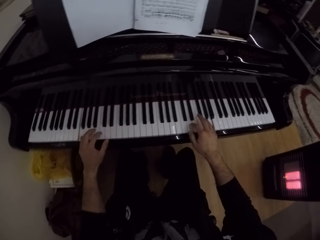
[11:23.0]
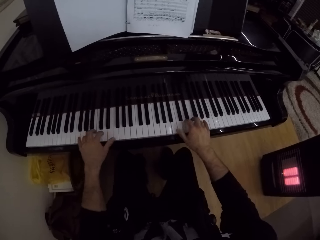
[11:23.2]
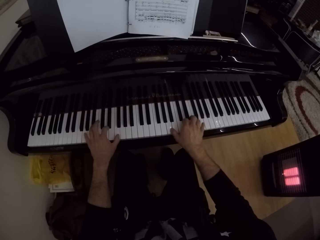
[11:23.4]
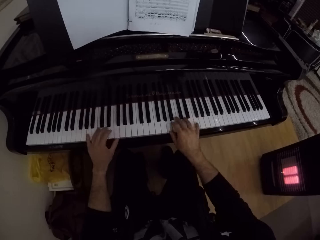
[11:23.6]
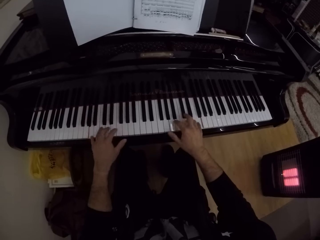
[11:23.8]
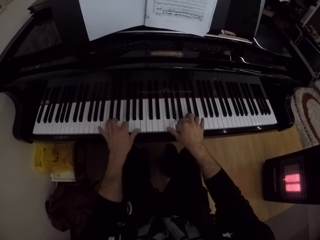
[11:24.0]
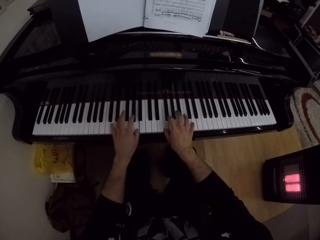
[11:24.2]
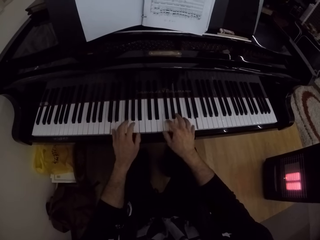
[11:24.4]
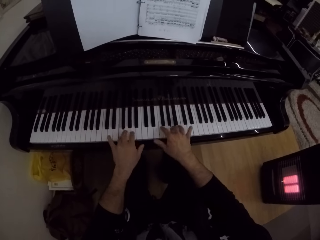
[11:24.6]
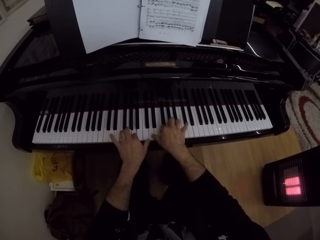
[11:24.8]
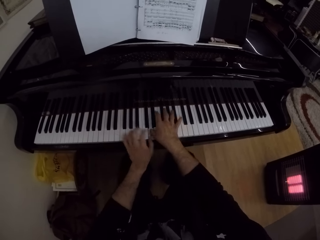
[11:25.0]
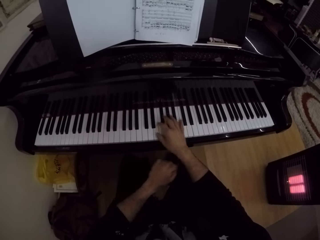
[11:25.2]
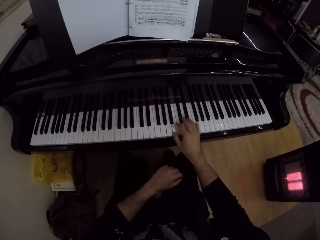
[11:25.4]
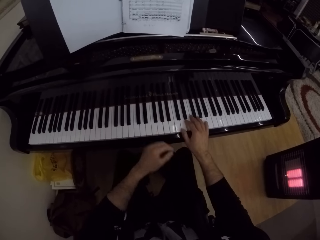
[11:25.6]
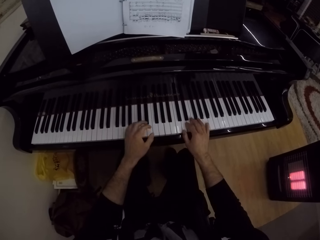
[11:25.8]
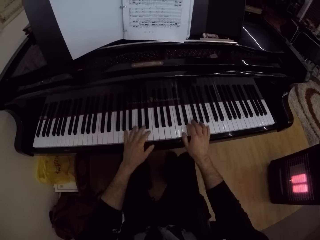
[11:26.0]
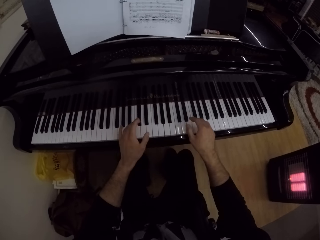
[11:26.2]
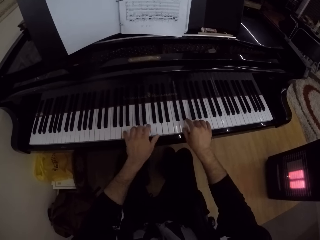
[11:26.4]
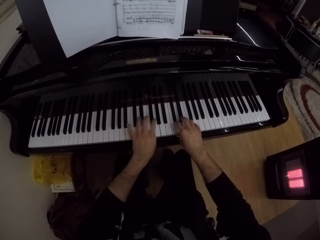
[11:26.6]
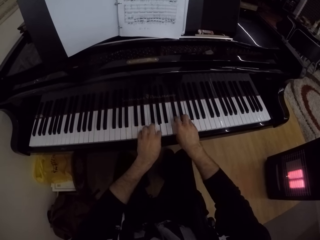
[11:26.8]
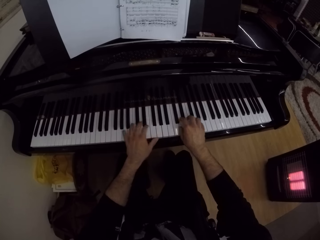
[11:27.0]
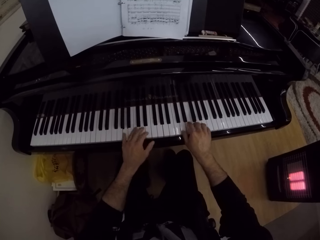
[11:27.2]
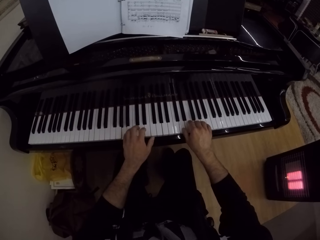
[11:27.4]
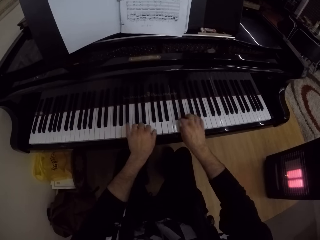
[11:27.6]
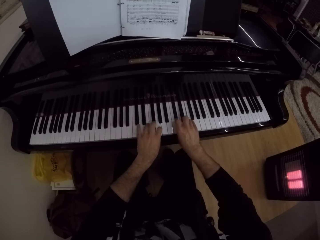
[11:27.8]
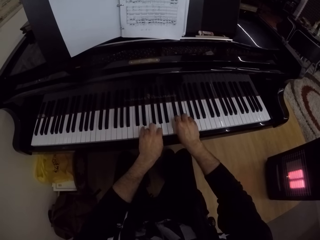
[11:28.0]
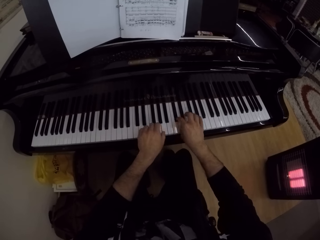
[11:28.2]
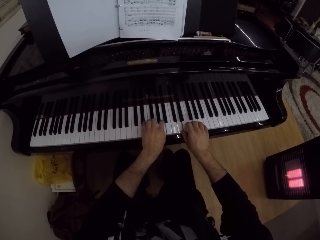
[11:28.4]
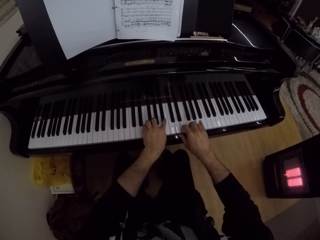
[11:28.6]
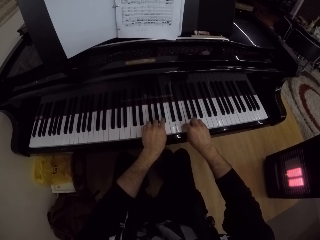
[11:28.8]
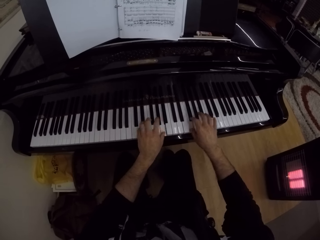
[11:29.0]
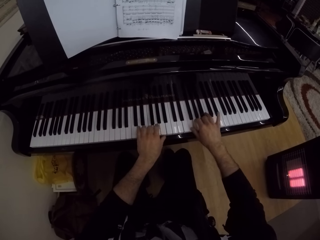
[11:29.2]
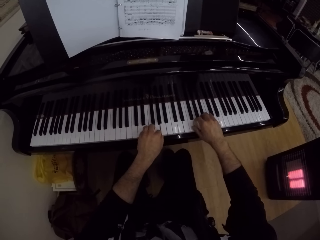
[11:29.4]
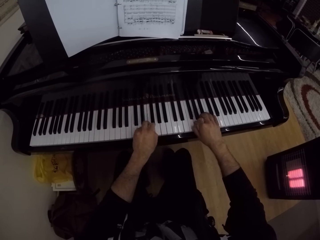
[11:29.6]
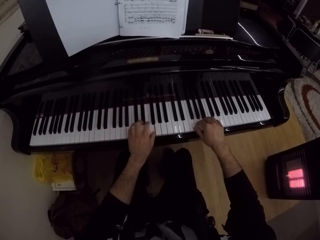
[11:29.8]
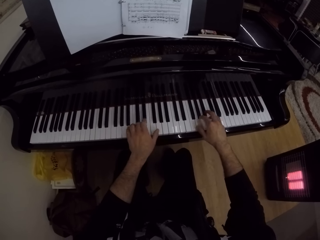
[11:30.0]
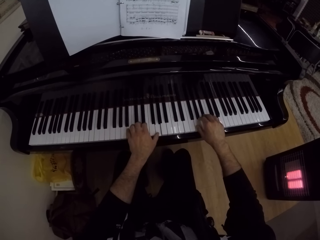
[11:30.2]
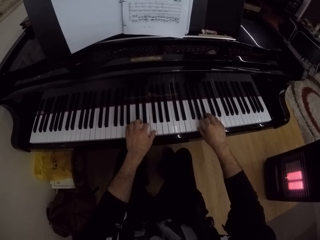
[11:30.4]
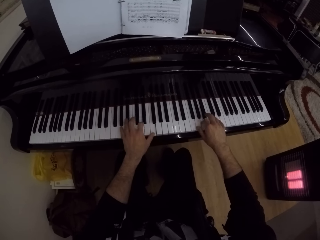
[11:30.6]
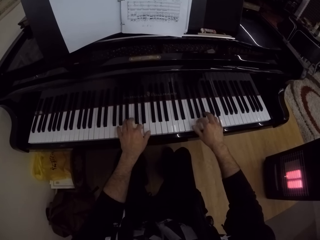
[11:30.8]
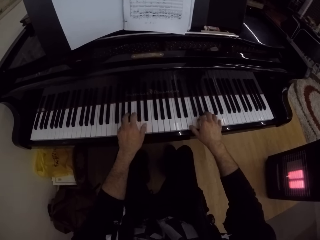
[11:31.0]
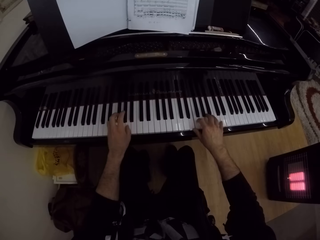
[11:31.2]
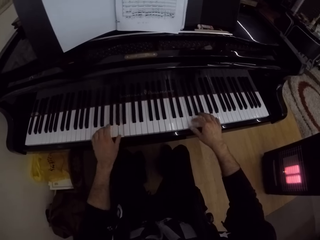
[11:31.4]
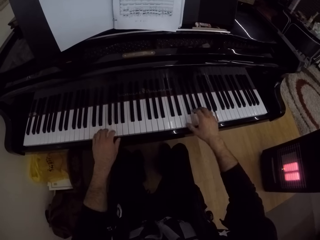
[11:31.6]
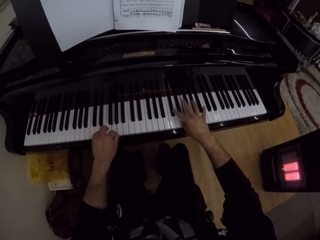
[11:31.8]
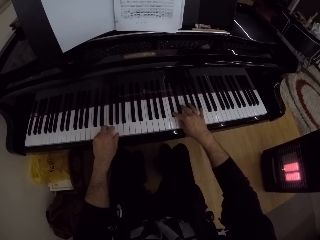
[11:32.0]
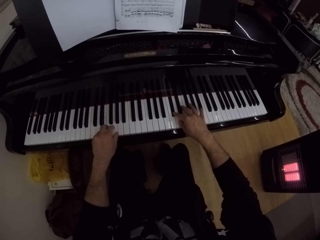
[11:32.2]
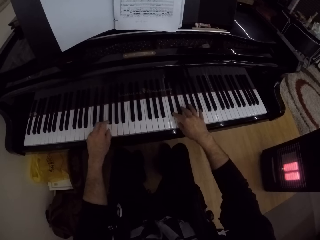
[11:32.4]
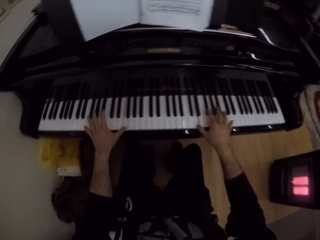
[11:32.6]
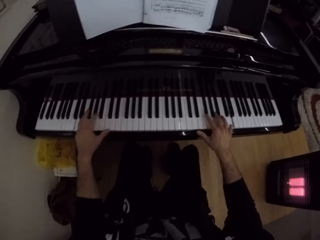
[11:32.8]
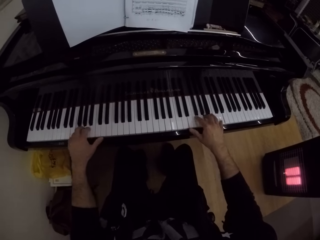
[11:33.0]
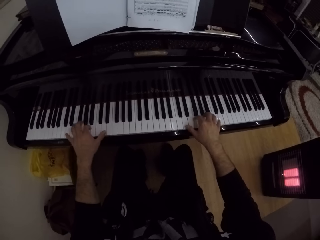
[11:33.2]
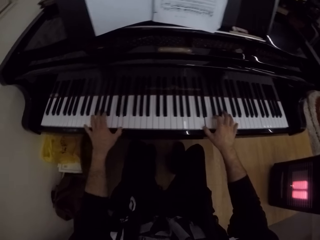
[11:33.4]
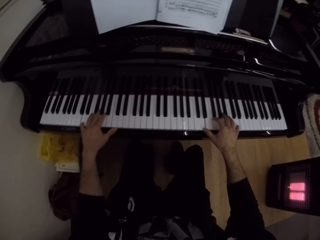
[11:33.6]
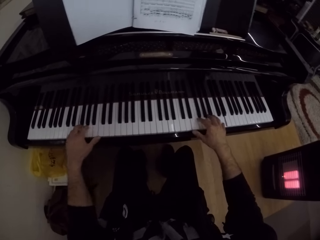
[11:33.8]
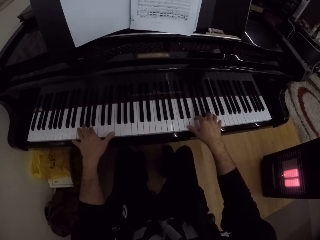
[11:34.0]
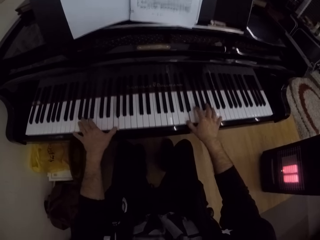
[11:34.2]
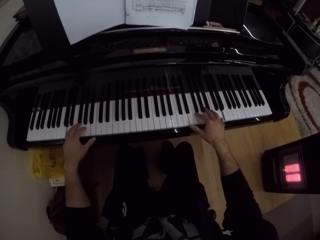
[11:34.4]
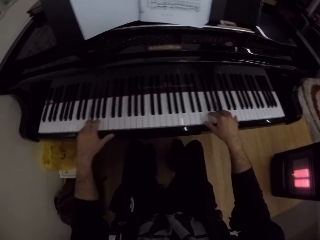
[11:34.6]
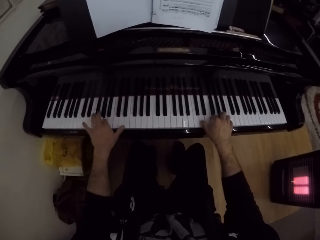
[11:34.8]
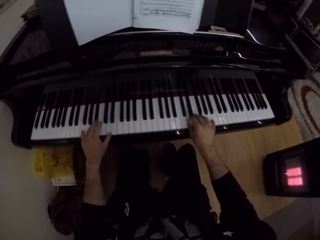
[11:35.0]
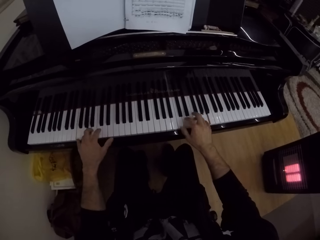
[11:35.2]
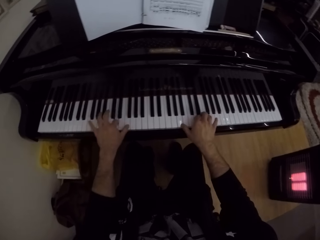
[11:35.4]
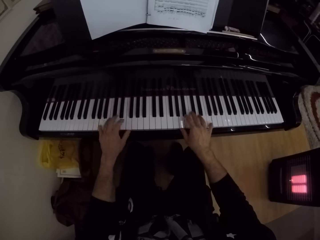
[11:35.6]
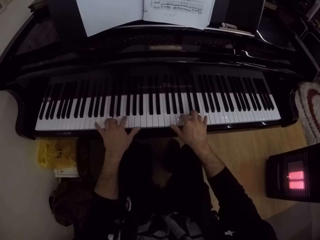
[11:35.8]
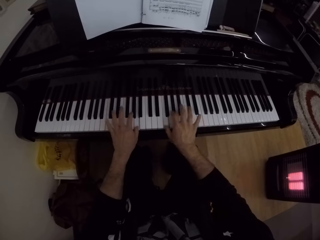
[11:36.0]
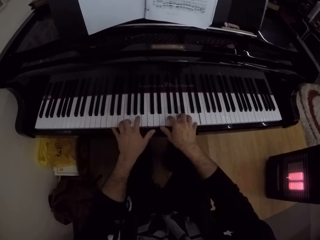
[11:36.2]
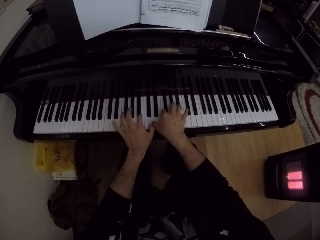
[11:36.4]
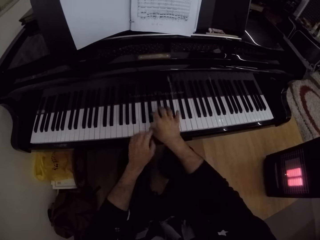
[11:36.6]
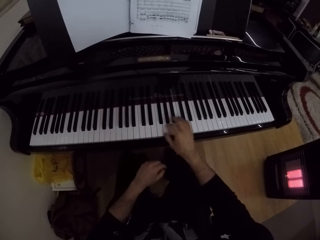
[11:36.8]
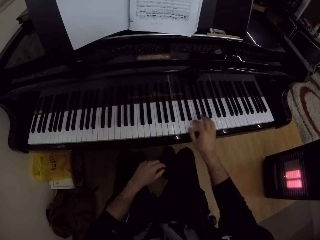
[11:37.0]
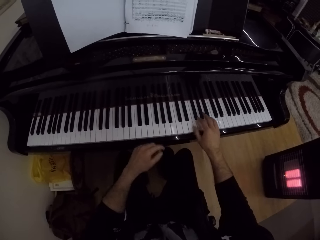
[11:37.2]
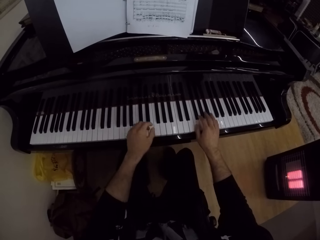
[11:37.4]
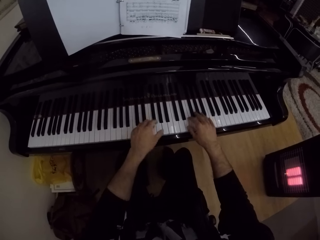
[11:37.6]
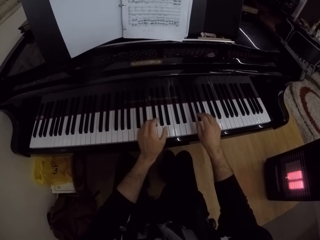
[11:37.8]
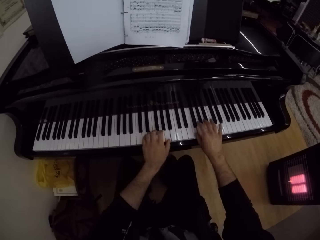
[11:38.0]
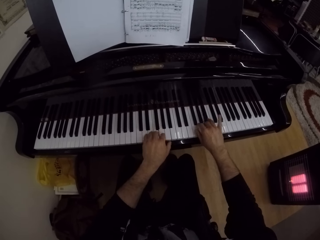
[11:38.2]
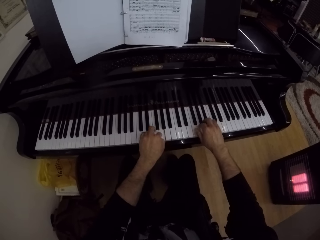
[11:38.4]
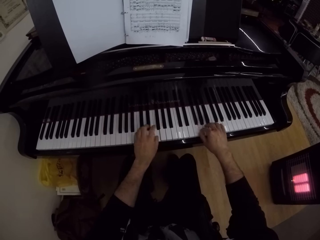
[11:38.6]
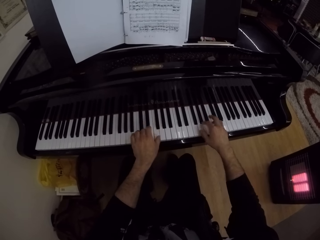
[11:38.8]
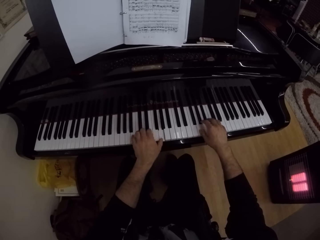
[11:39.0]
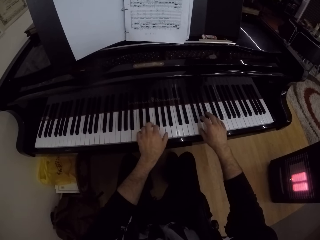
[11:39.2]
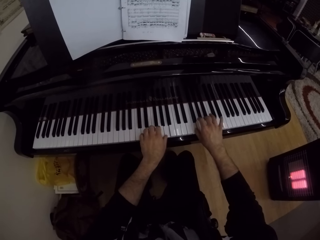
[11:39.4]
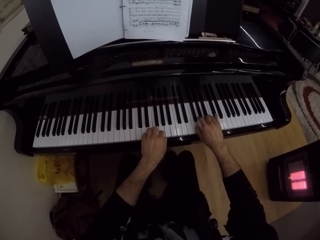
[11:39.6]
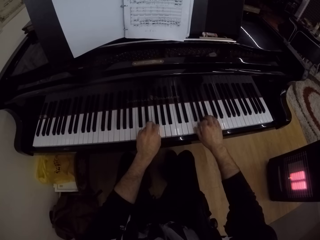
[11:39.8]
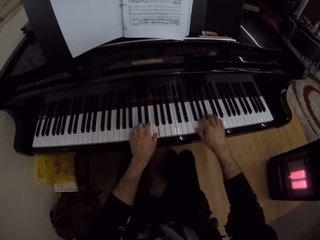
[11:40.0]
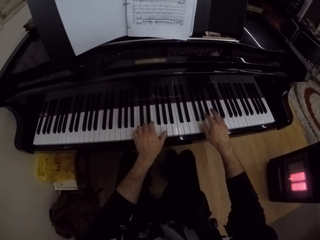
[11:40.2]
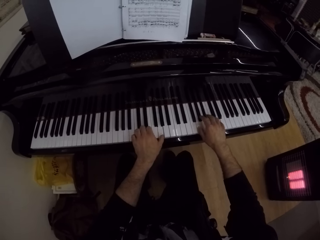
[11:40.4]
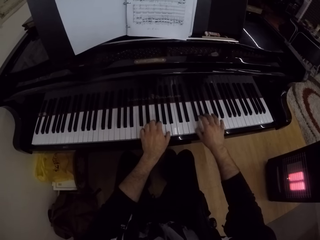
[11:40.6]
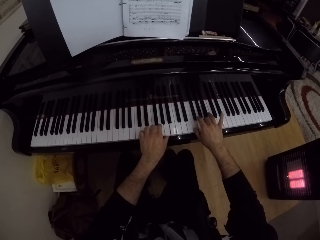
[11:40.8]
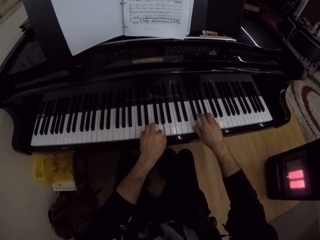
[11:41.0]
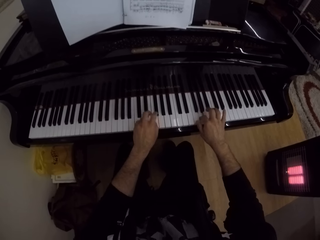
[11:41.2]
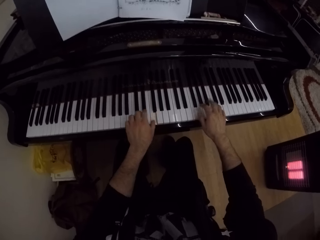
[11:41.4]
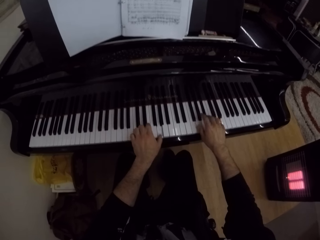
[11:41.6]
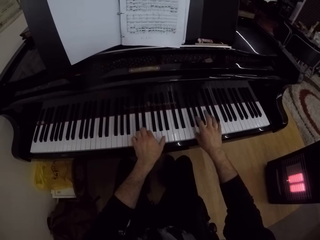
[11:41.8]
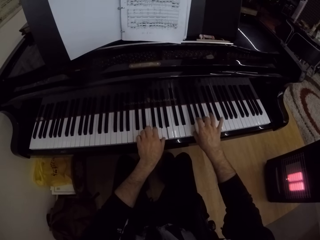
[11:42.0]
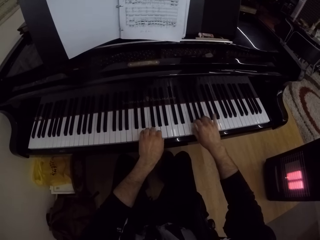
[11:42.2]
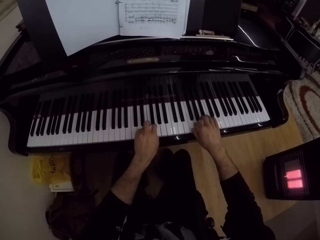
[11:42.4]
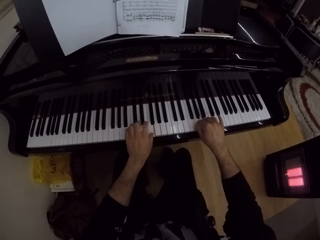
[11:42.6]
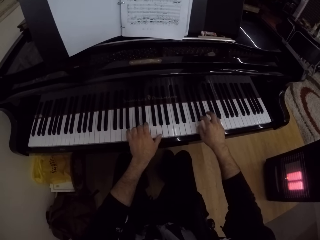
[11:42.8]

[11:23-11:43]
The camera wearer takes both hands off the piano. He plays the piano with both hands. He takes both hands off the piano. He plays the piano with both hands.

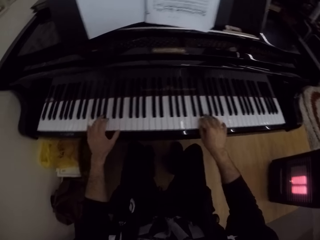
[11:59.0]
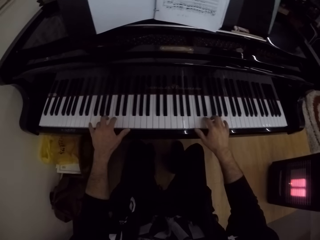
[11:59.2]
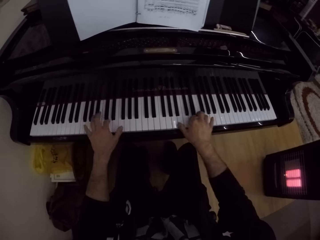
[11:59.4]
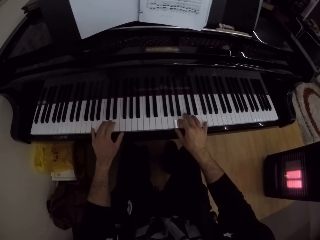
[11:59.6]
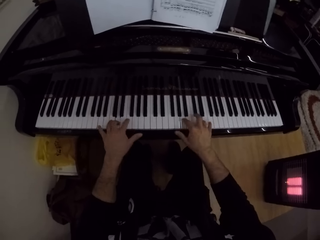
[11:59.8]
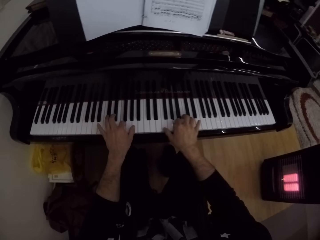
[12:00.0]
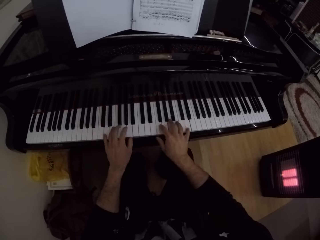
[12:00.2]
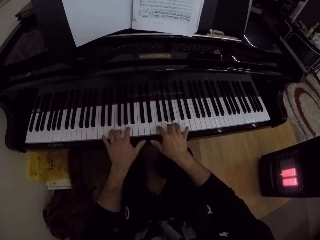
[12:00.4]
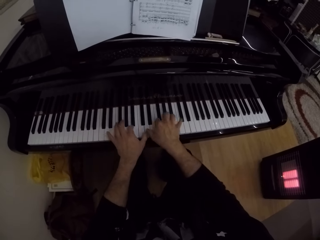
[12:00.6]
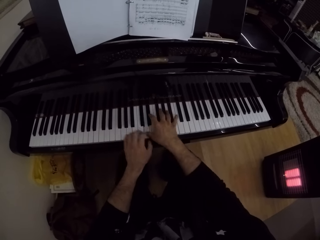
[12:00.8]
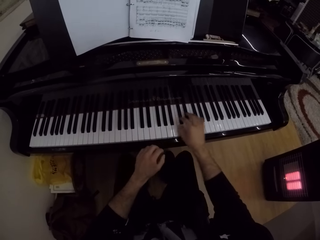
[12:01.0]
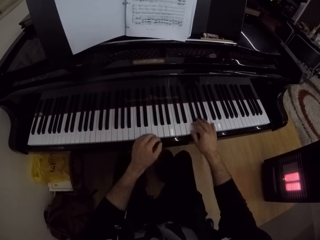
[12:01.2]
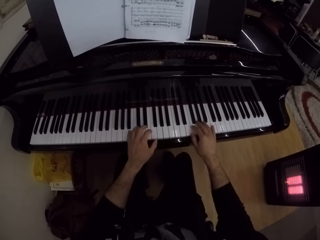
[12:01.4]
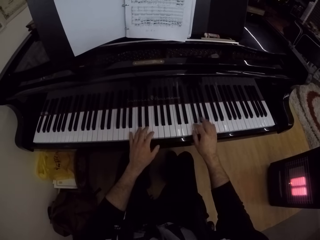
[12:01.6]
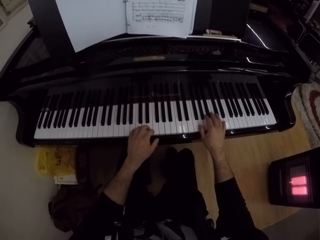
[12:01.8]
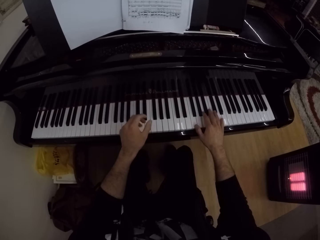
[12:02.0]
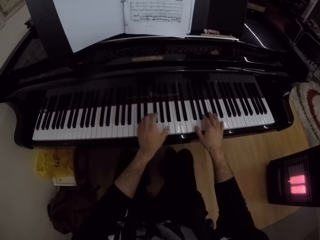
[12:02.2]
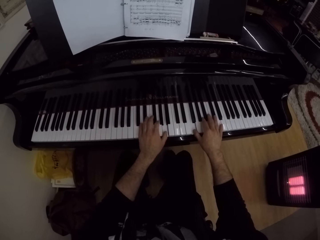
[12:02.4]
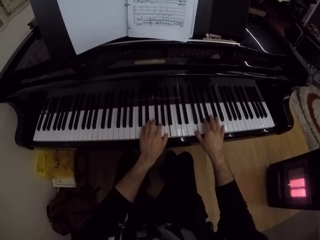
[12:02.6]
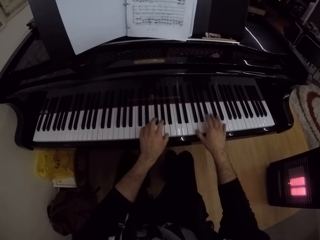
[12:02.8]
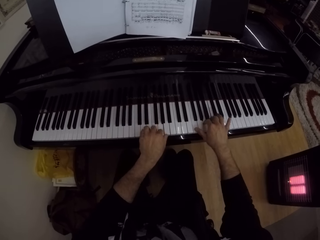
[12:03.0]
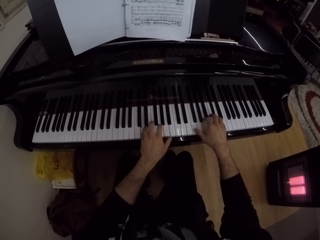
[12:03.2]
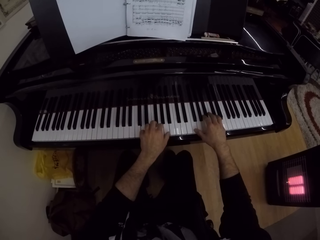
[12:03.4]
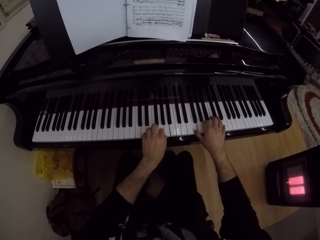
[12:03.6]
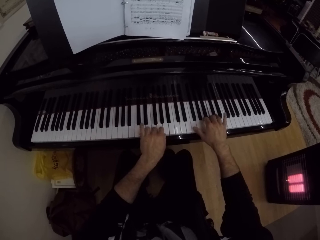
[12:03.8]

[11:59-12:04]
The camera wearer takes both hands off the piano. They play the piano with both hands.
